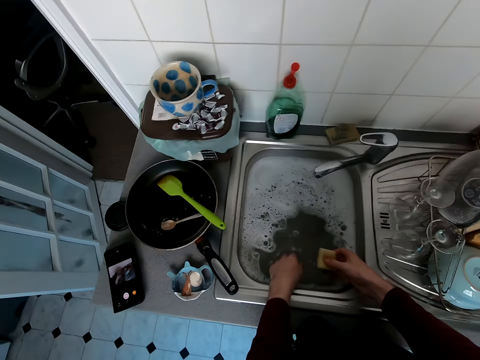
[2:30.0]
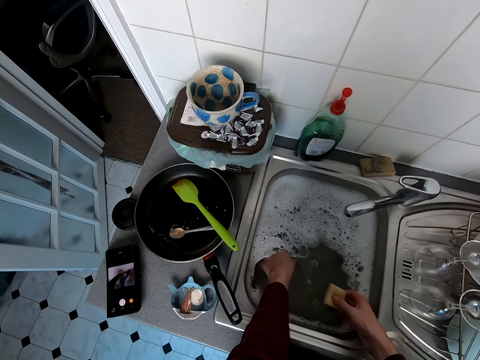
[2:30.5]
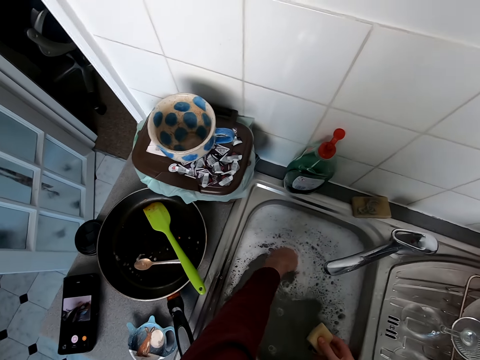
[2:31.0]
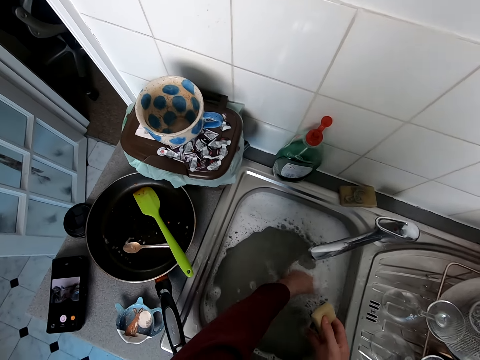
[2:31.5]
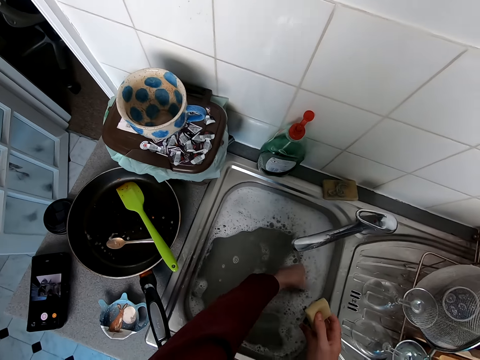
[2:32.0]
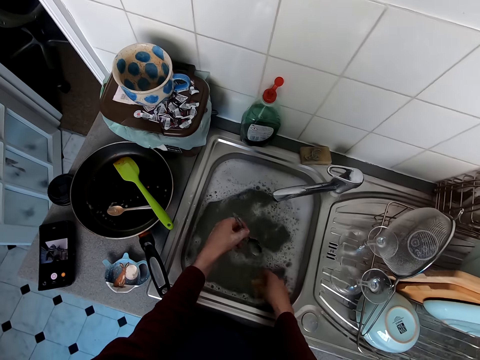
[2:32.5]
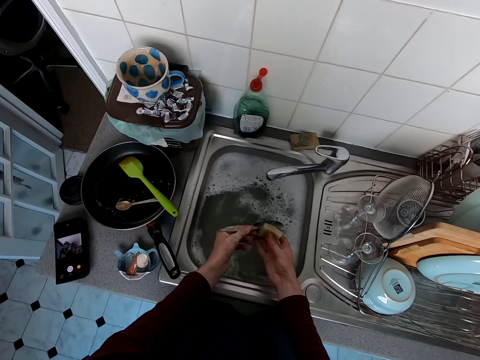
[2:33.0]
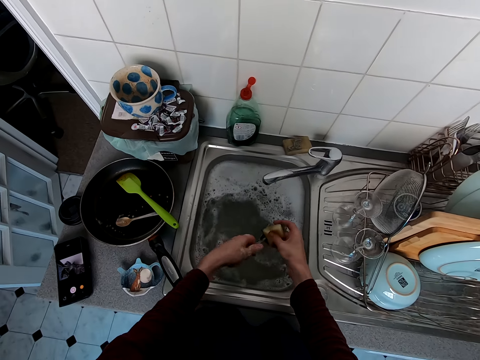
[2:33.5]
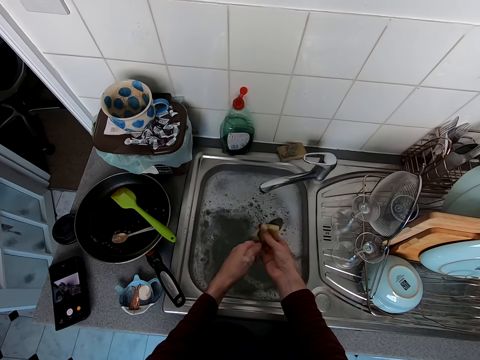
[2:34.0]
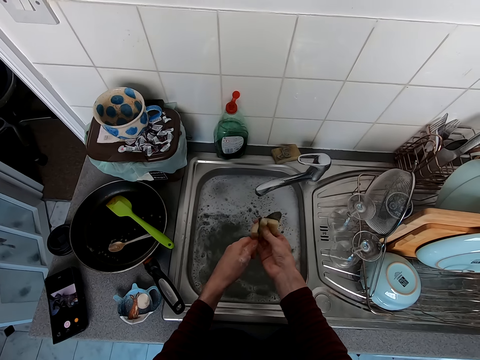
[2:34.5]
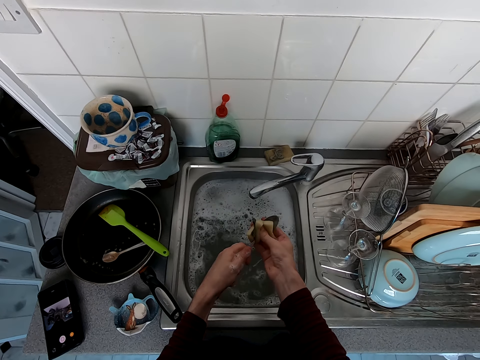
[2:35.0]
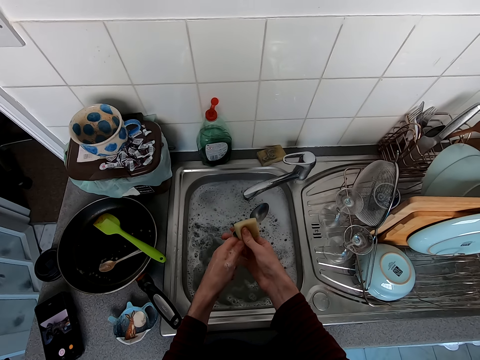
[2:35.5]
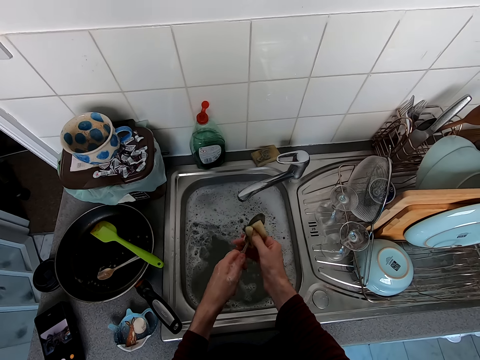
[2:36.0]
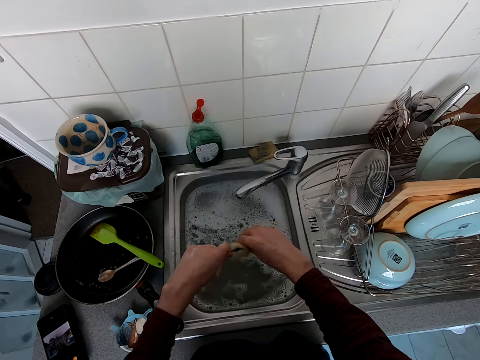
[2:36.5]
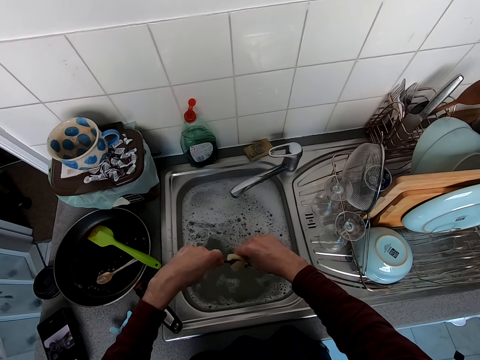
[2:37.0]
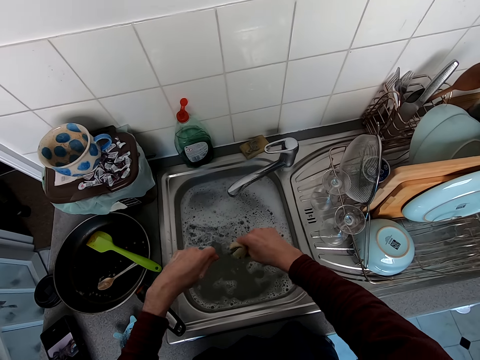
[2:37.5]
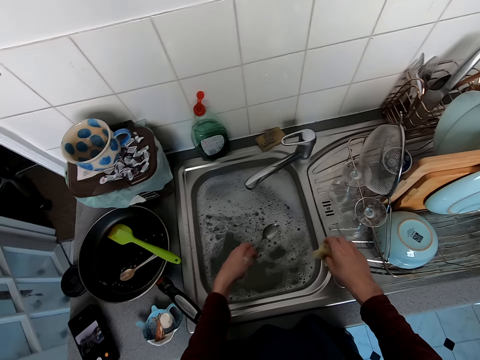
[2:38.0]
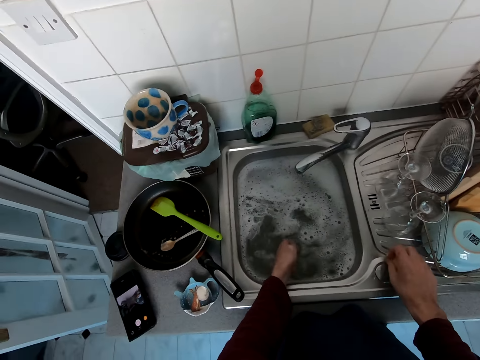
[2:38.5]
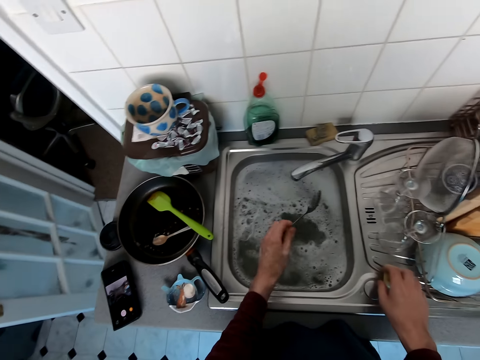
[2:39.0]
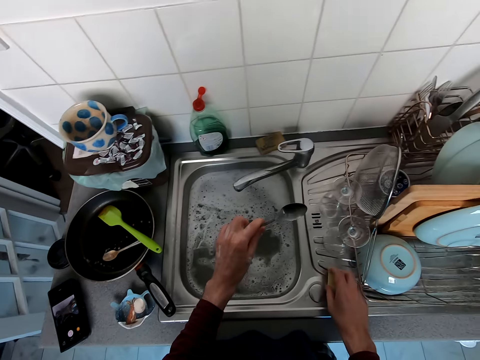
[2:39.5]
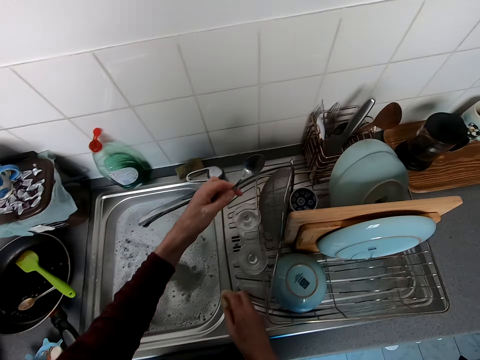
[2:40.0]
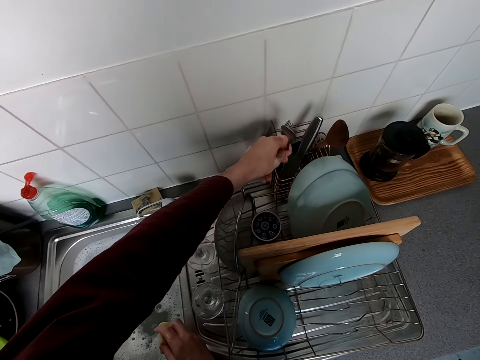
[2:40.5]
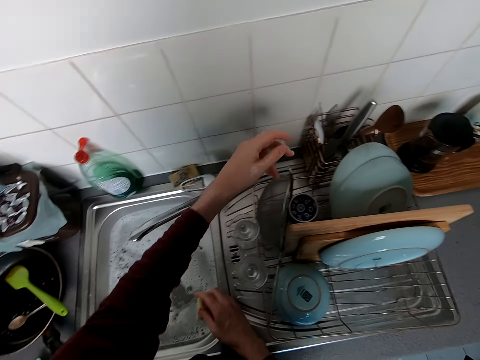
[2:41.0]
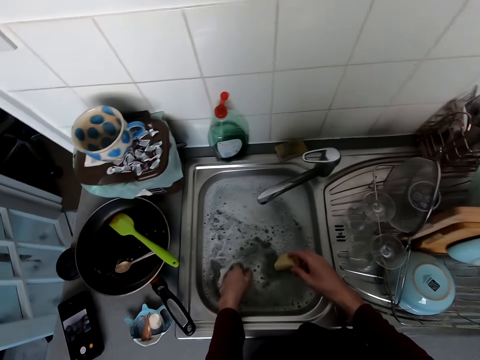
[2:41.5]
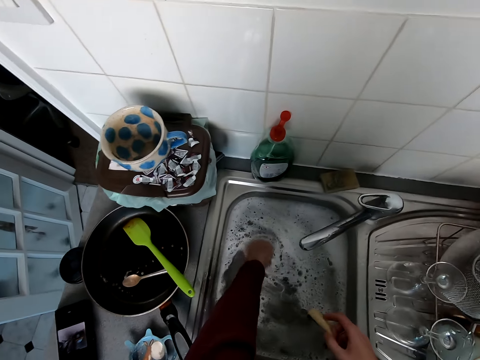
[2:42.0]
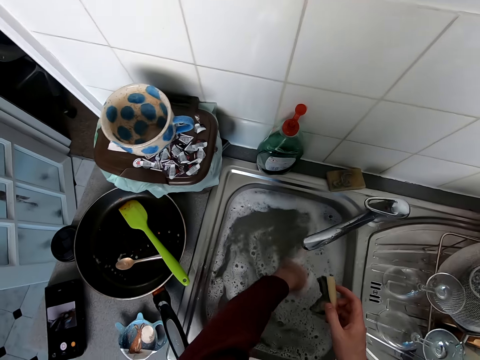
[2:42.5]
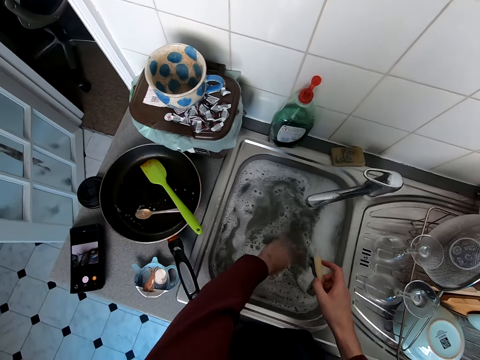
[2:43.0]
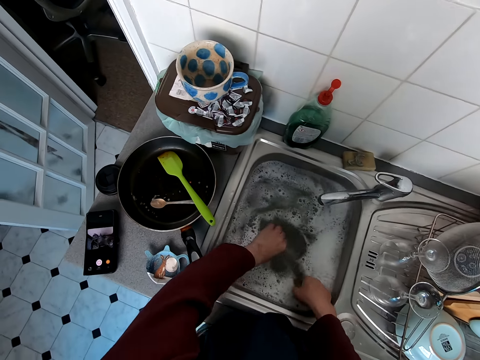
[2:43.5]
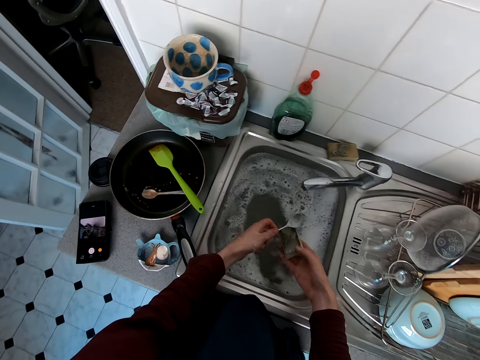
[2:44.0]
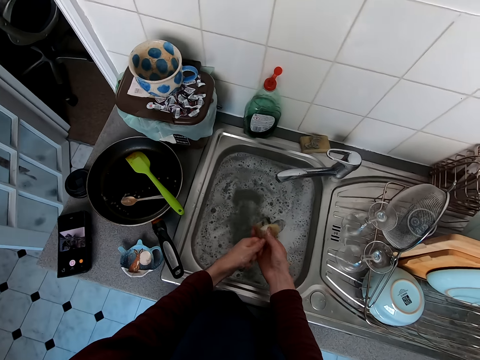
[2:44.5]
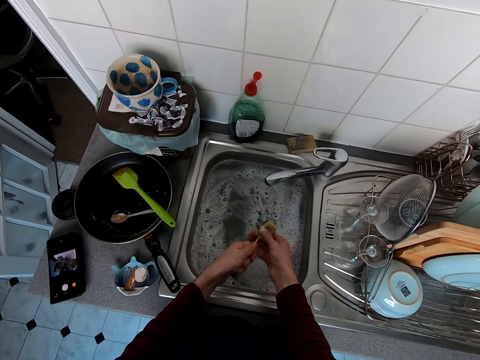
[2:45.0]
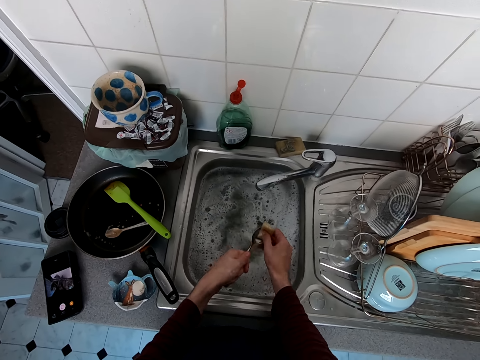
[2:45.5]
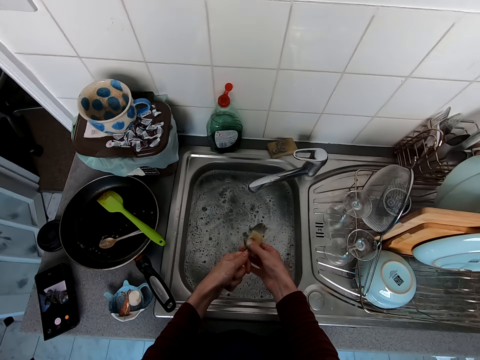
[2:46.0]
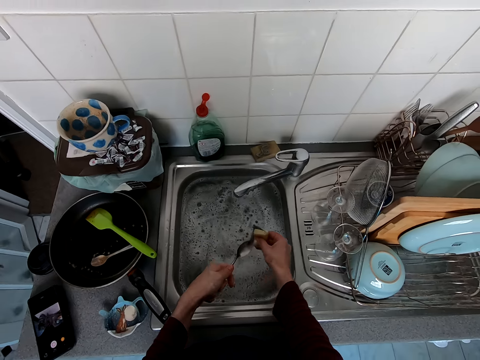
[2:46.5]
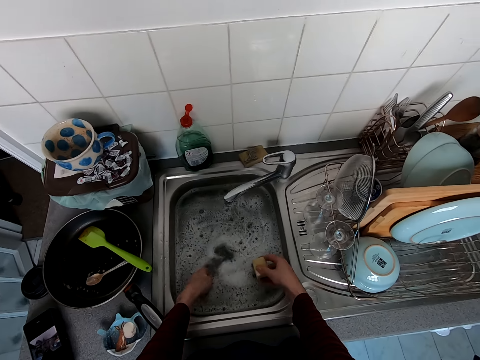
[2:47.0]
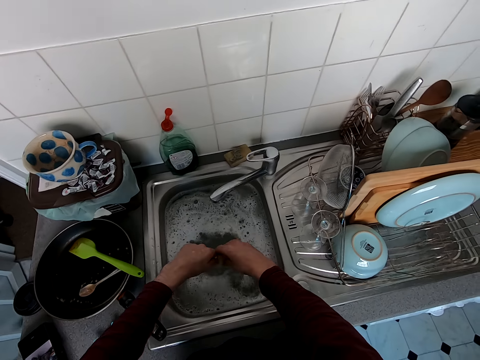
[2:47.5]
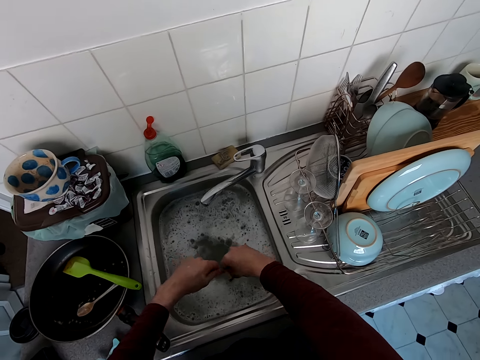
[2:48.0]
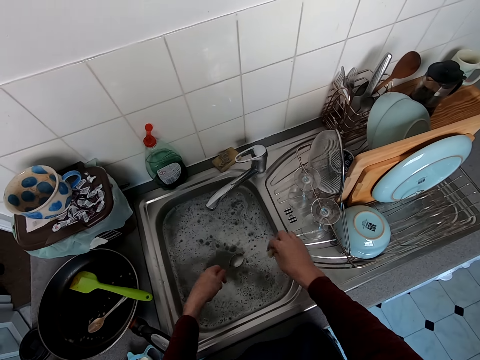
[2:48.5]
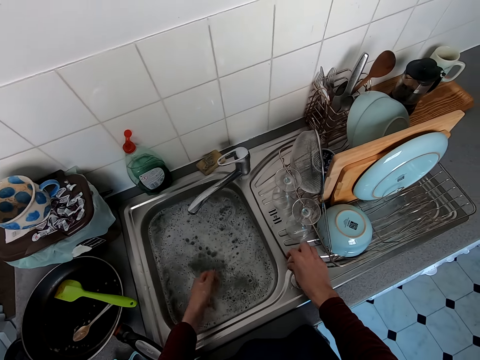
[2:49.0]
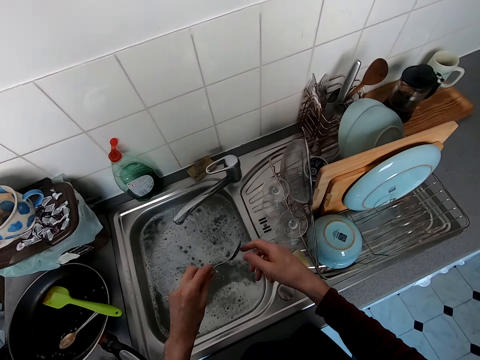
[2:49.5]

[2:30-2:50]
The camera wearer picks up a spoon and cleans the spoon. They put the spoon on a rack. They pick up a spoon and clean the spoon. They put down the sponge.

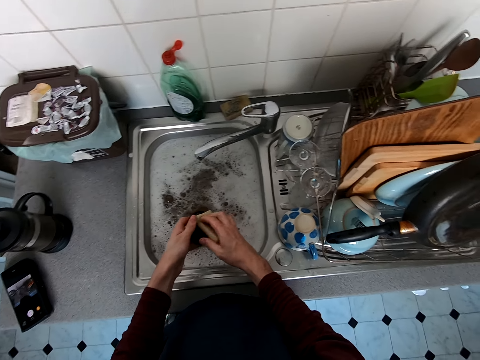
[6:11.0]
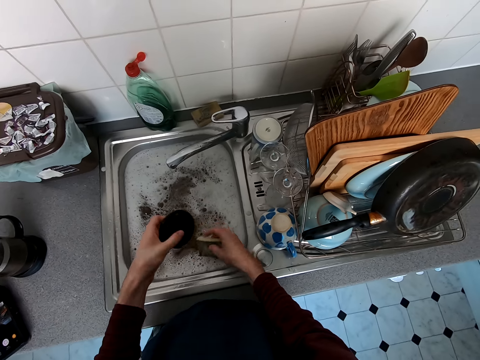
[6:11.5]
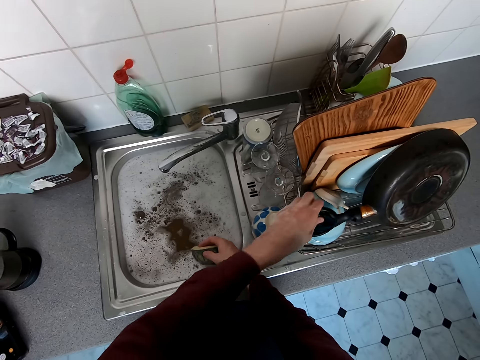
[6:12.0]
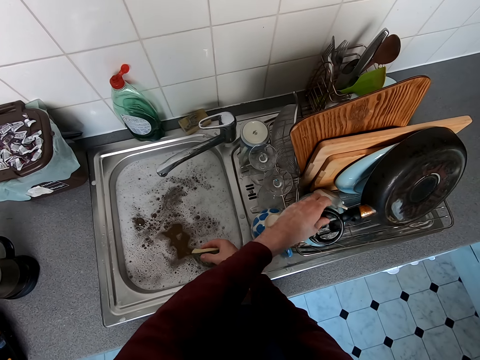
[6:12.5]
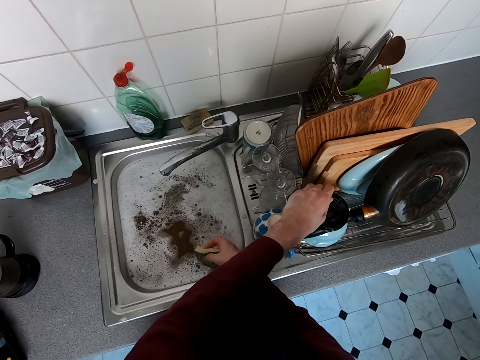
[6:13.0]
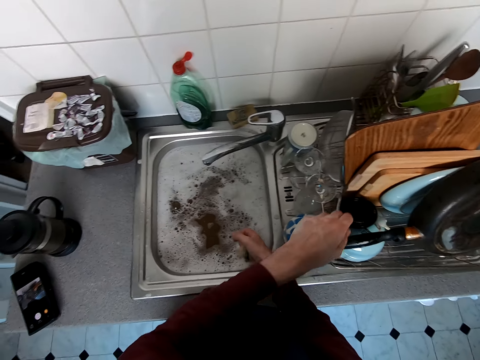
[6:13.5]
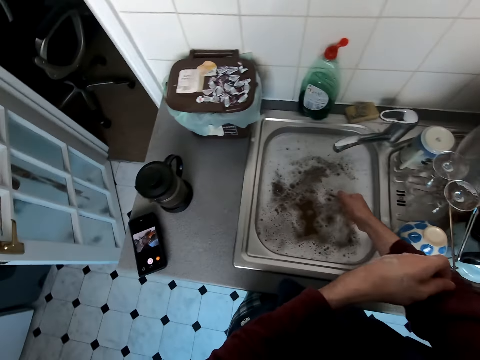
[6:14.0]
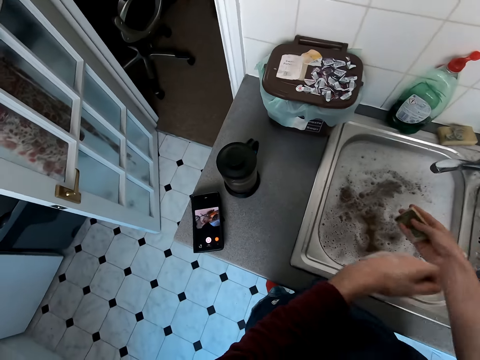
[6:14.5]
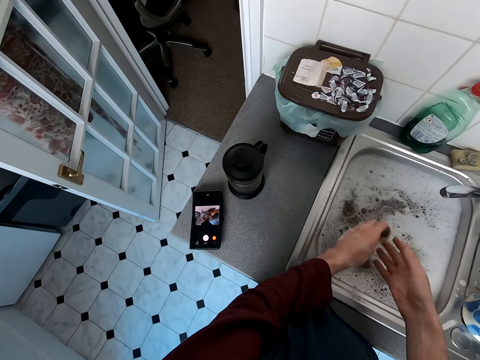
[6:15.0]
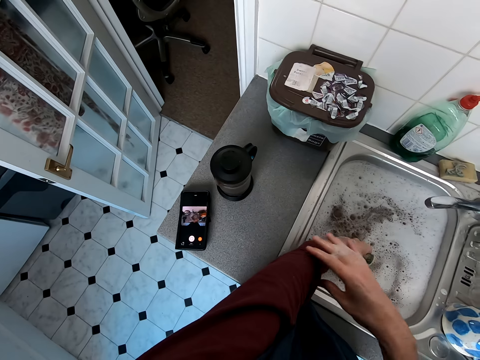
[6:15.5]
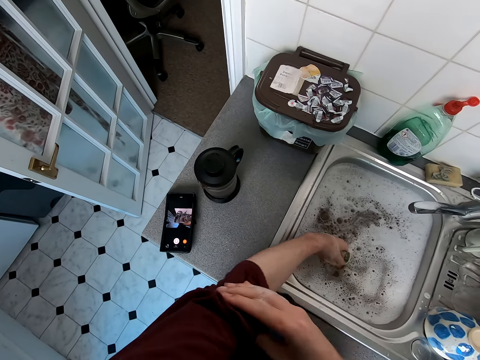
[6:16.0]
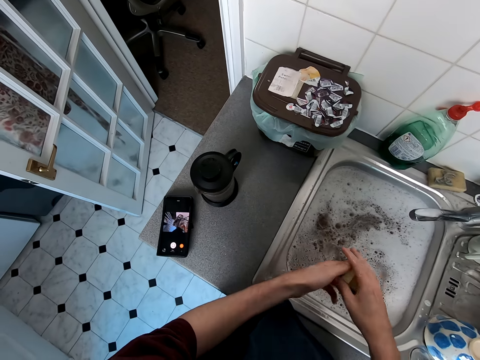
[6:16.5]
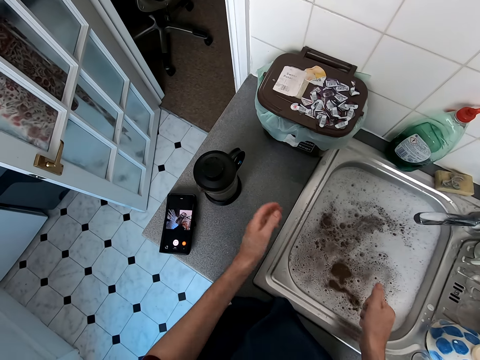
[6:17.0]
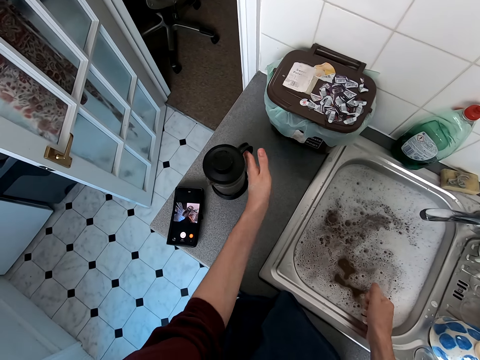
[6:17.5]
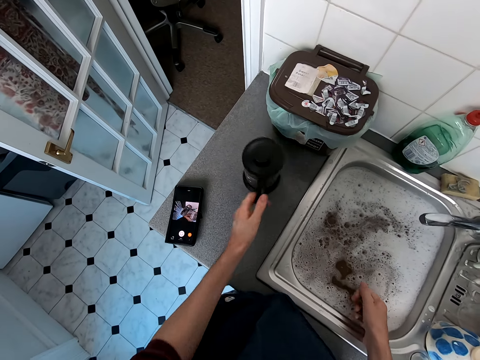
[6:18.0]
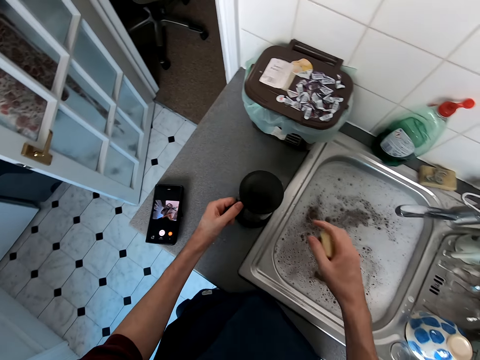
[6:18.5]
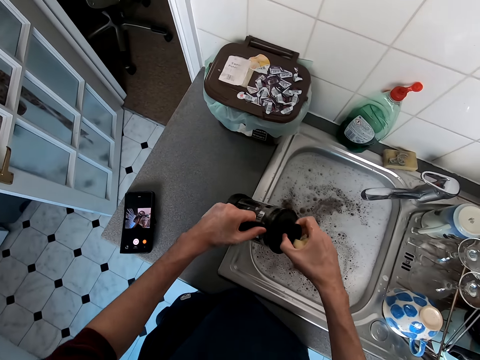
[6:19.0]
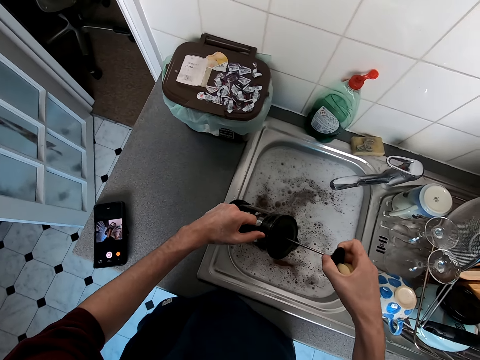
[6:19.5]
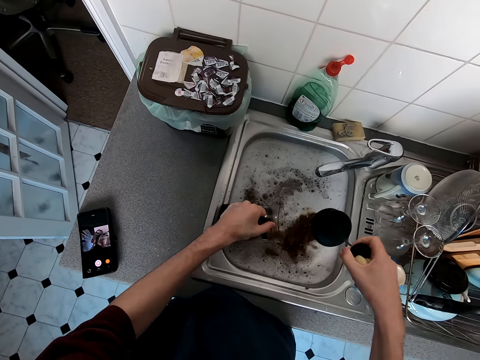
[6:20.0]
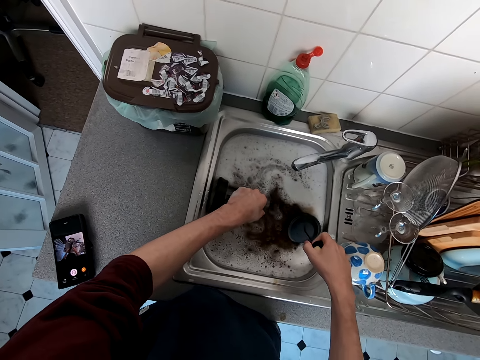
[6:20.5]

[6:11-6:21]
The camera wearer places the lid in the kitchen rack. He pulls his sleeve, exchanges the sponge scrubber on his hands, pulls up his cloth sleeve, and exchanges the sponge scrubber on his hands again. He picks up a mug, opens the mug, and pours extra tea from the mug.
